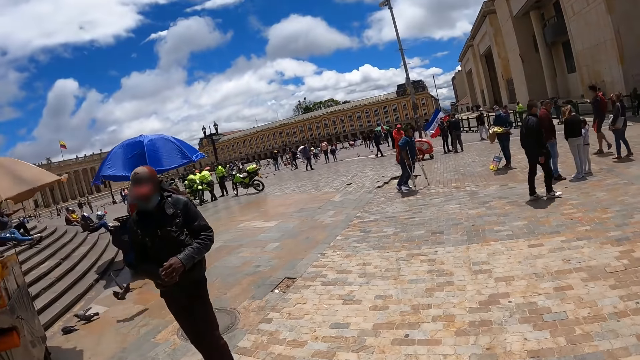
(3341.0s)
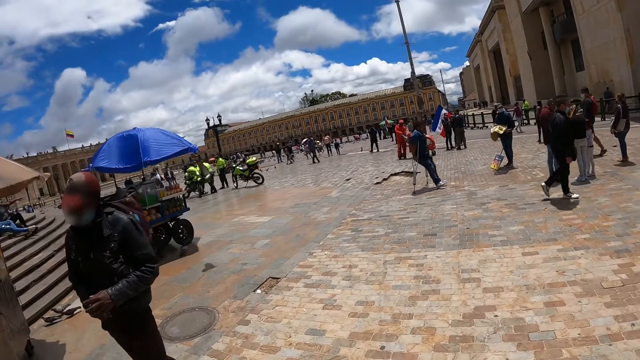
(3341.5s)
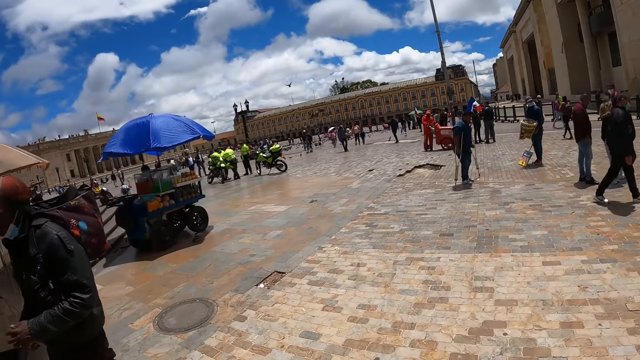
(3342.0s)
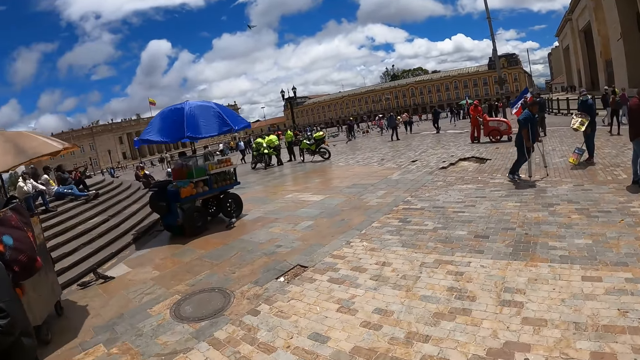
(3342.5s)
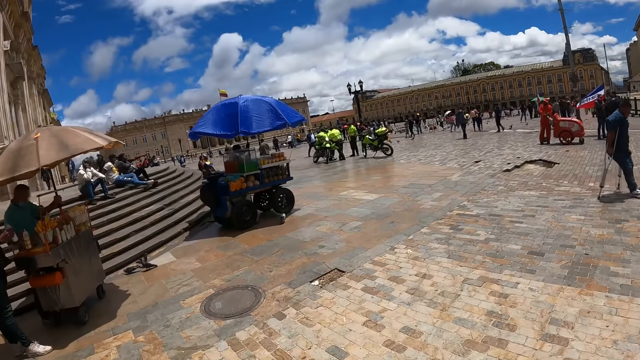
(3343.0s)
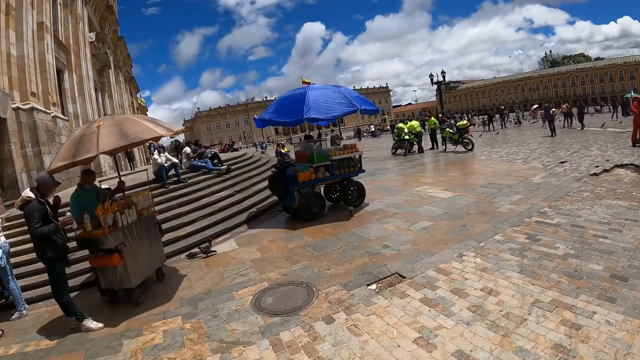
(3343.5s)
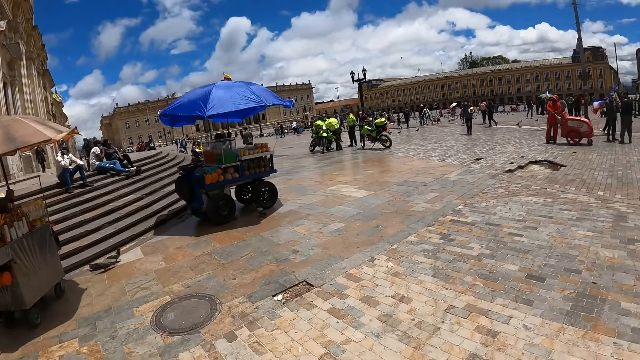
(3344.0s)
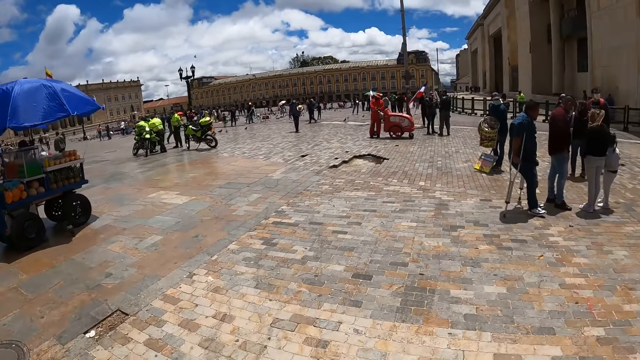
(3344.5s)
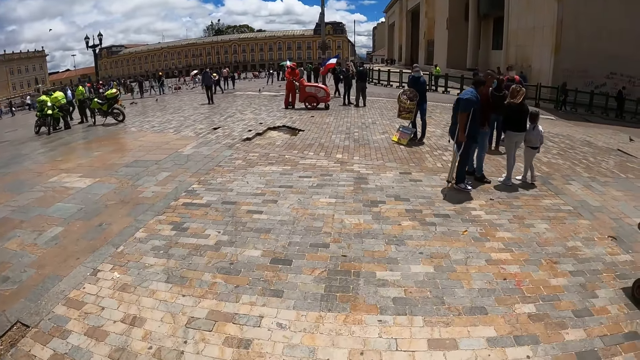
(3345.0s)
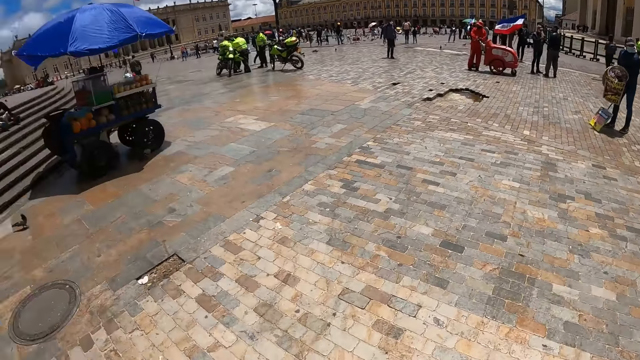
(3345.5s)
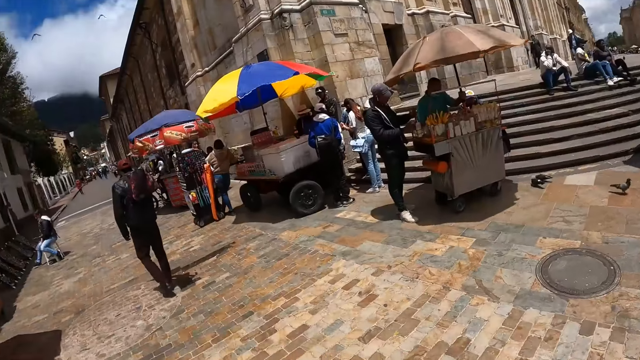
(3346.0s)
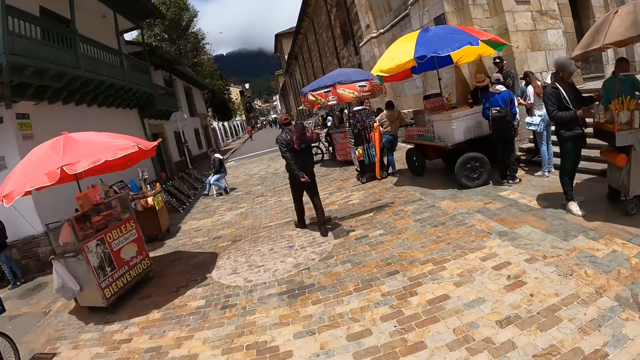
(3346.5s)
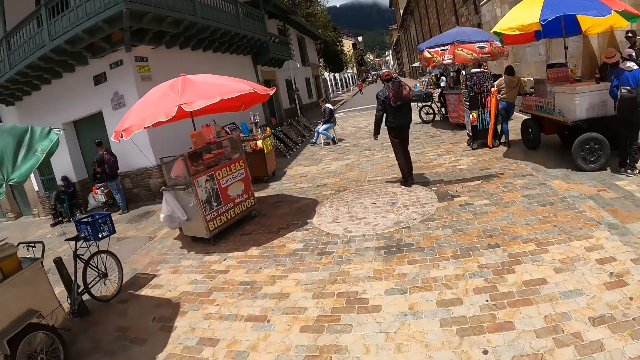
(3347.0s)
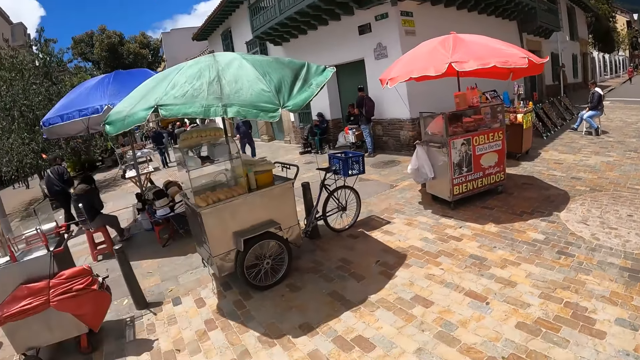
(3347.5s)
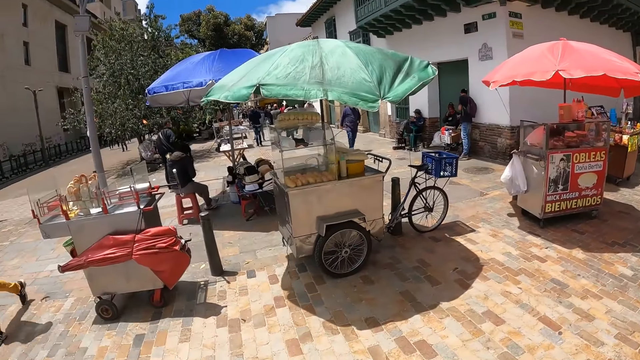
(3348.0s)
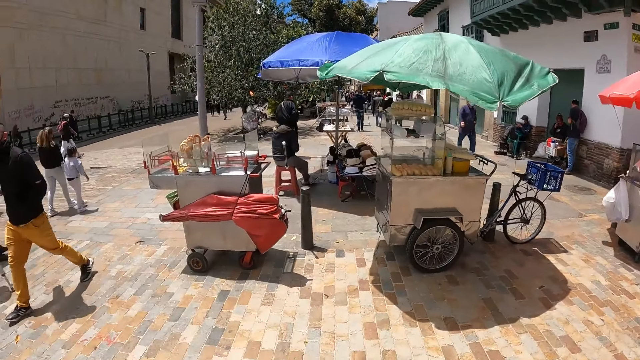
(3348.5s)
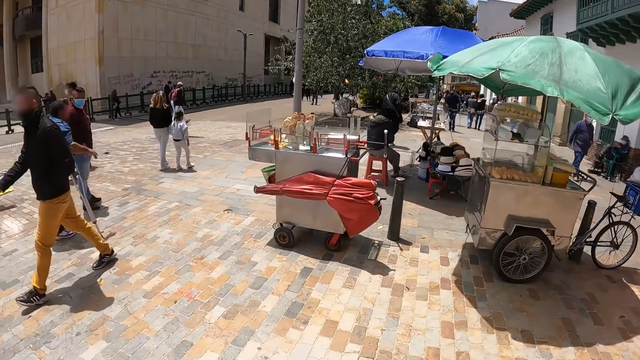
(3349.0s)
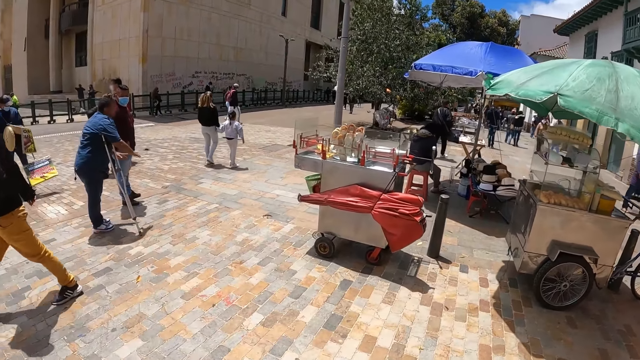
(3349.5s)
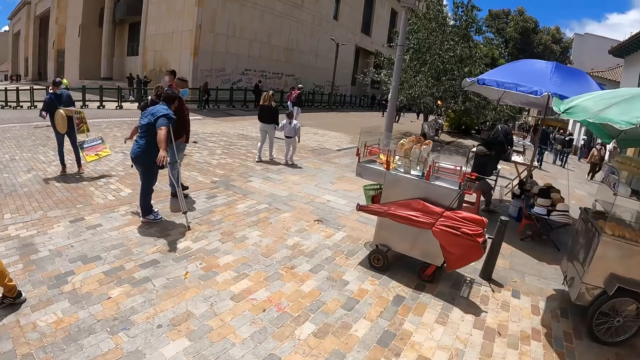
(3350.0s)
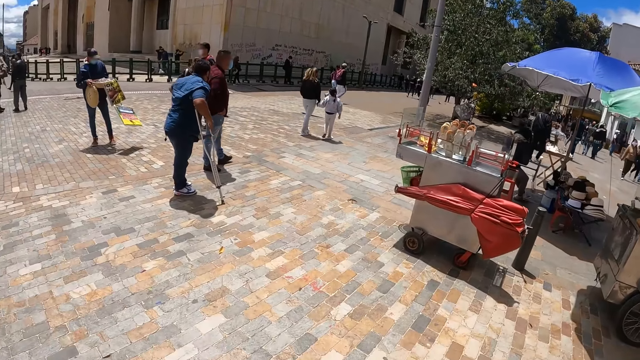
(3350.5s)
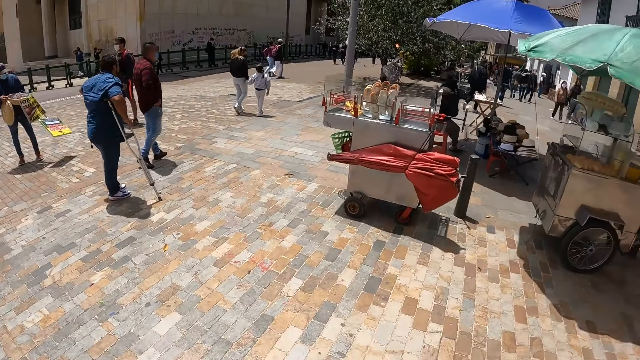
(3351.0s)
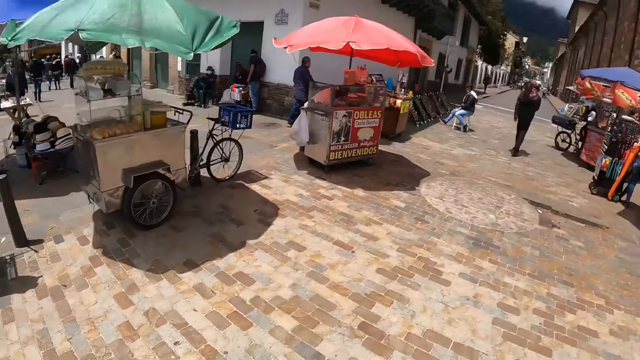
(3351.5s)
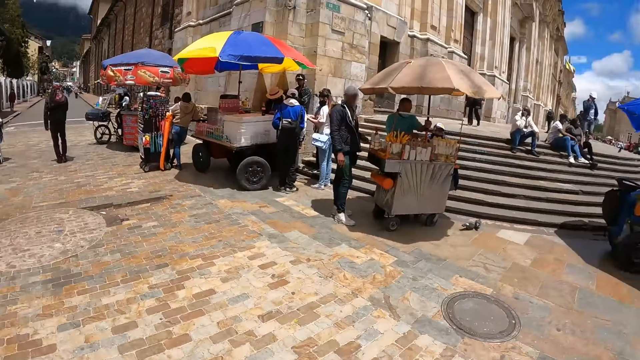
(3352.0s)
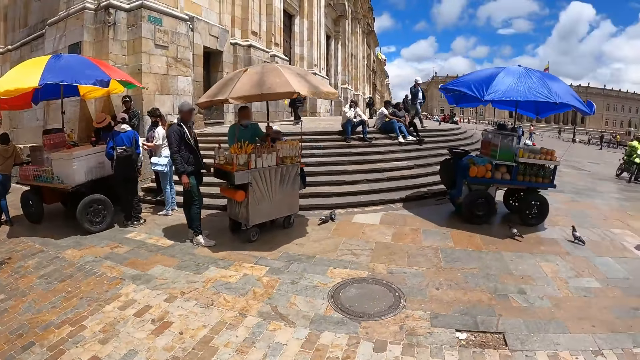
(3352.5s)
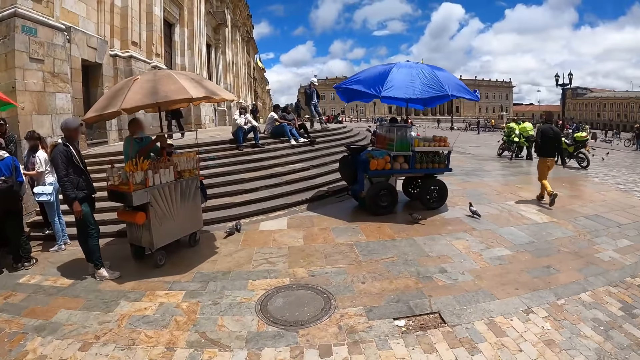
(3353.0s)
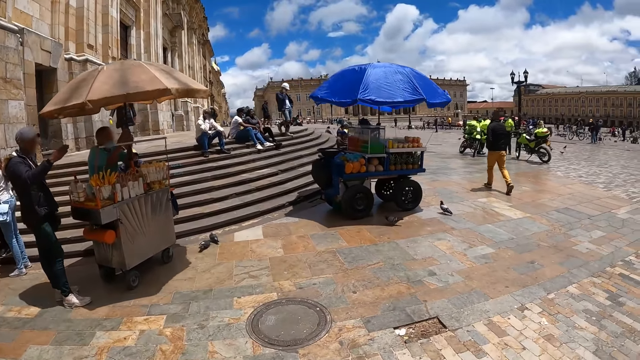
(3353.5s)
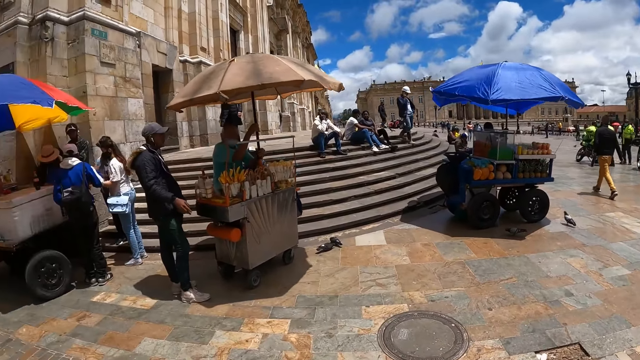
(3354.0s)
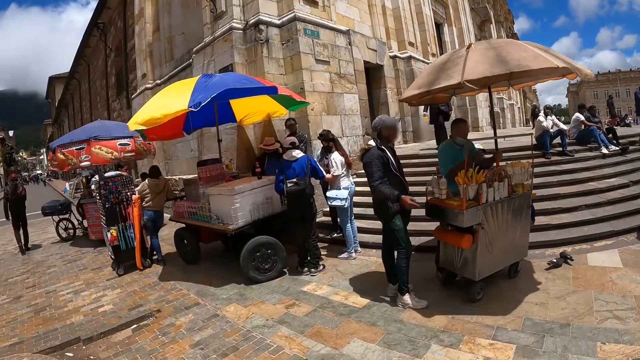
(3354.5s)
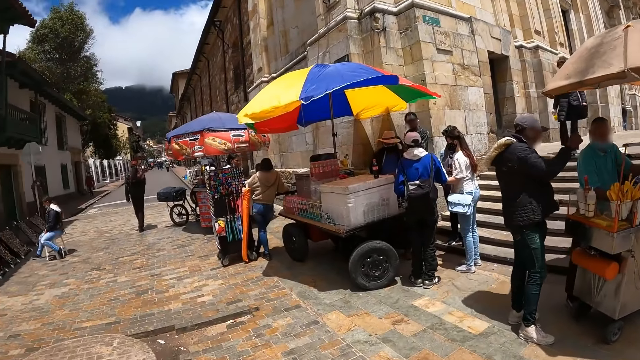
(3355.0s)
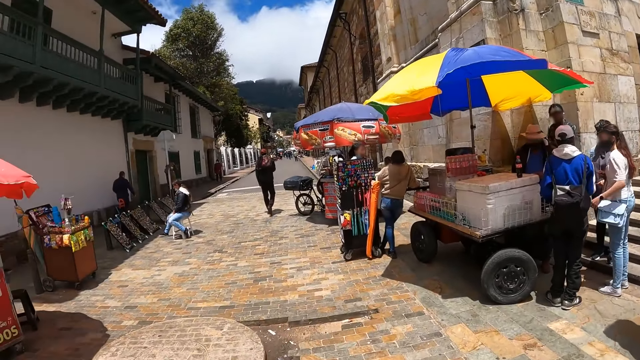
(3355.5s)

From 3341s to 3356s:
A person walks near the camera wearer. The camera wearer walks forward. Another person walks with a stretcher. The camera wearer looks left. The first person eats something. The camera wearer looks forward and turns around. A third person walks towards the camera wearer. The second person moves the hands on the stretcher. Another person holds the papers. The camera wearer looks forward and turns around. Another person moves the umbrella up. The first person moves the hand up.

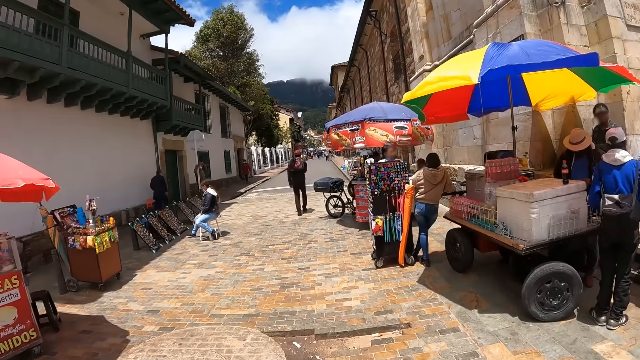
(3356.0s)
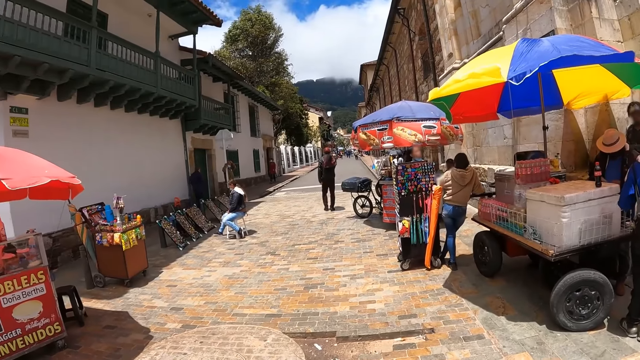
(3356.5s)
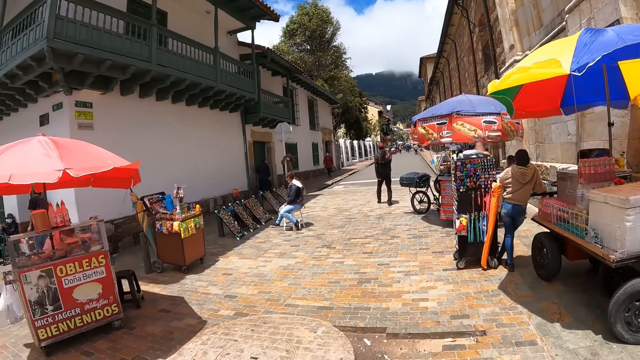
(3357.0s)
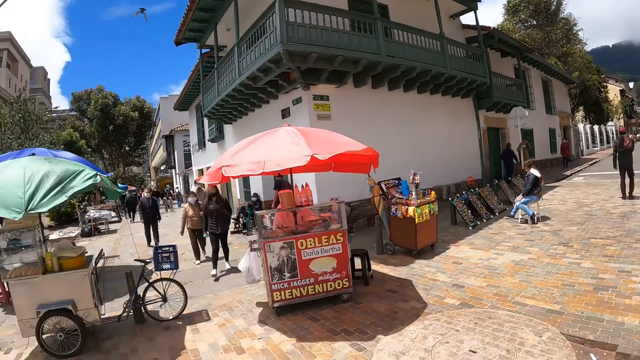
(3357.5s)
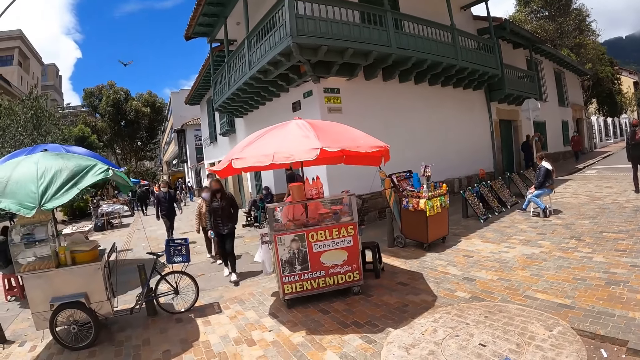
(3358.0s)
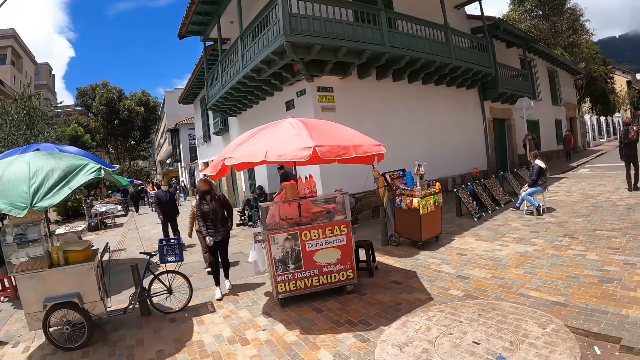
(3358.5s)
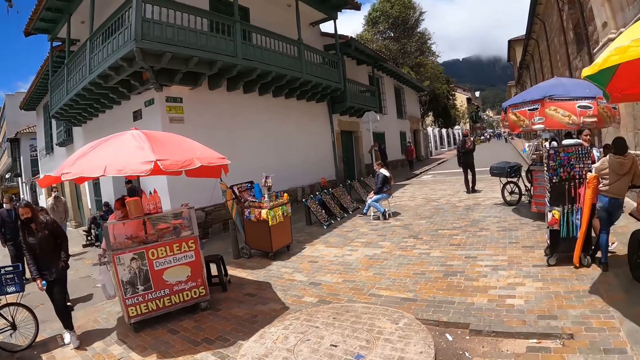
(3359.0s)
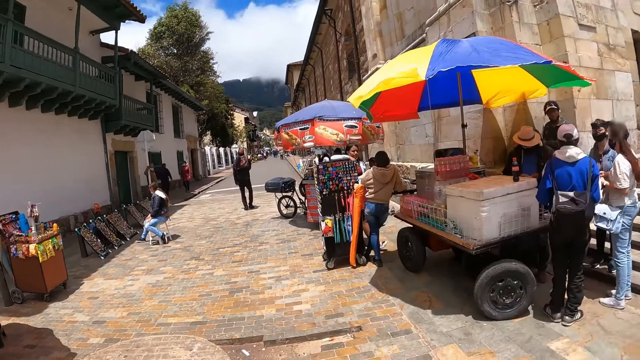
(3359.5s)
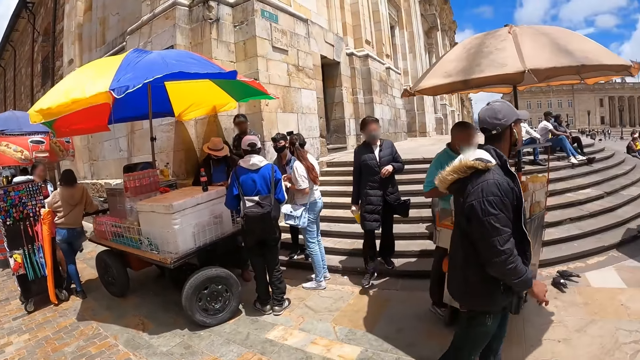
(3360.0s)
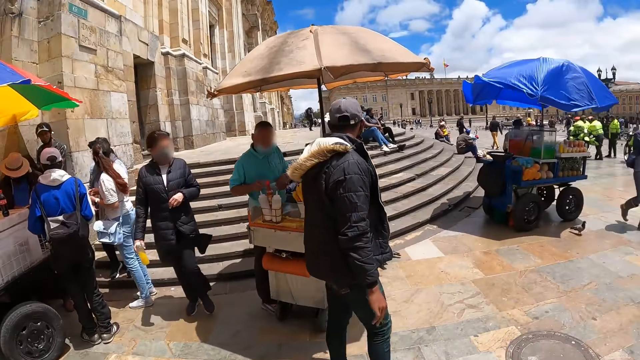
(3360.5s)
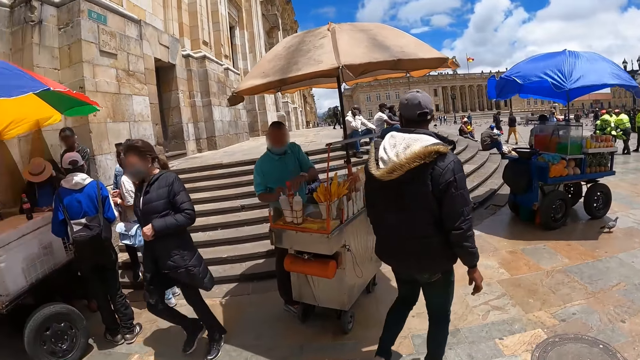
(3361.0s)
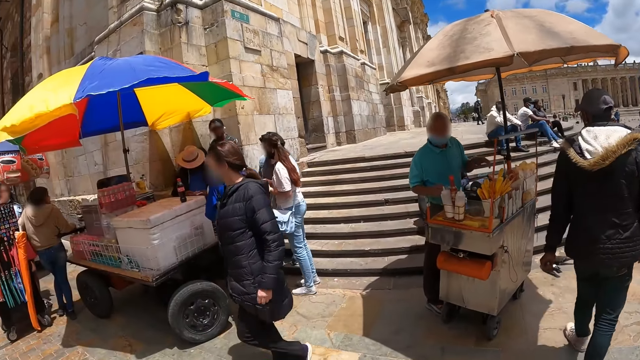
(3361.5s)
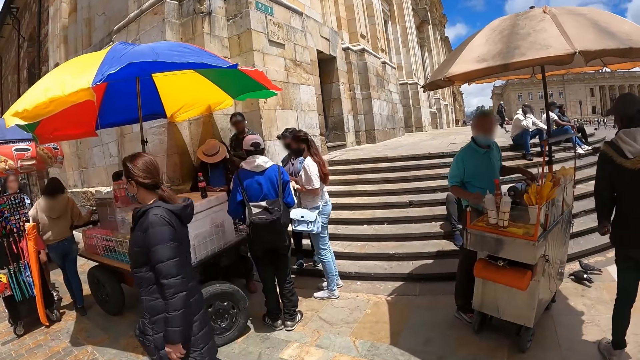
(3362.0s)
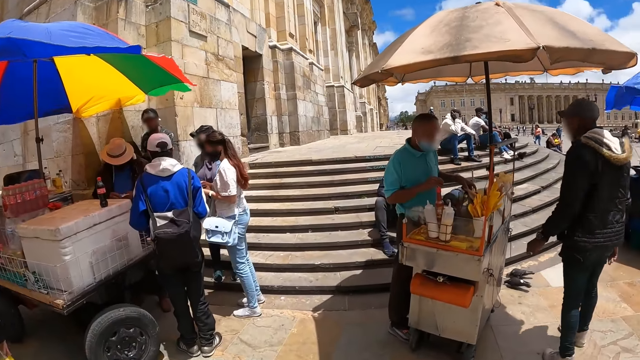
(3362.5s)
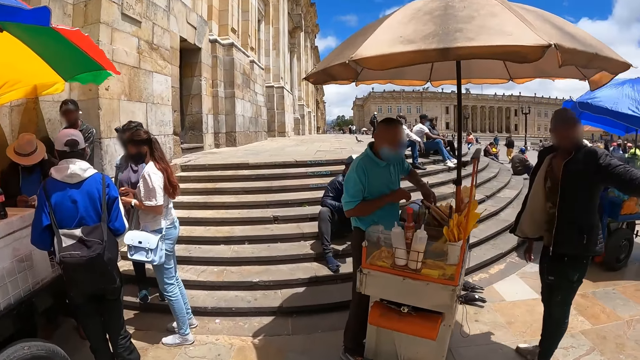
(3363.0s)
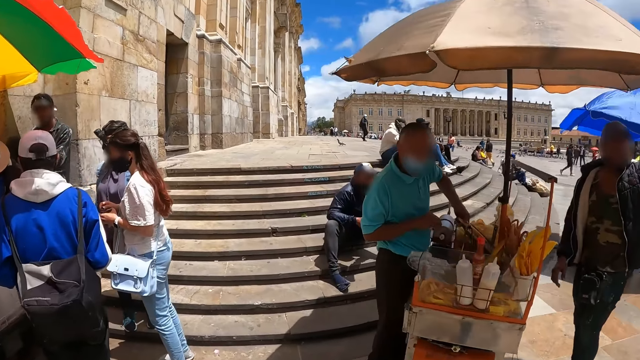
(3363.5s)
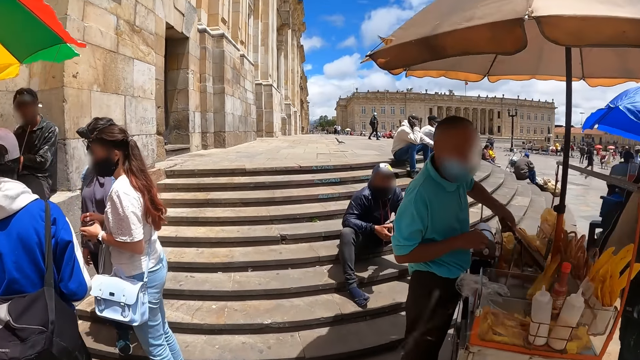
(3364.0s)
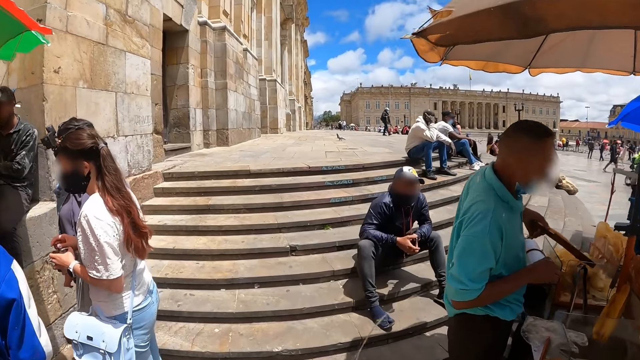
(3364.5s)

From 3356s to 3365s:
A person walks towards the camera wearer. Another person walks near the camera wearer. The camera wearer walks forward. Another person arranges the tins on the table. Another person holds the bag on the hand. Another person points at the camera wearer.
